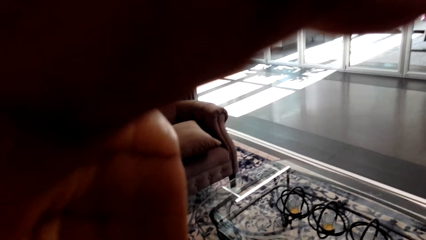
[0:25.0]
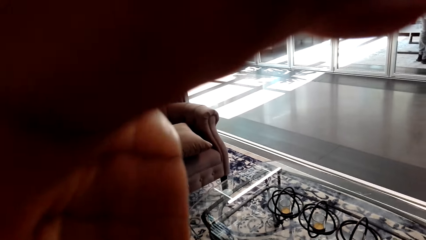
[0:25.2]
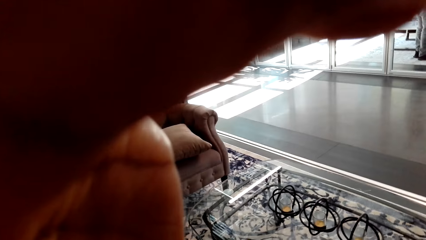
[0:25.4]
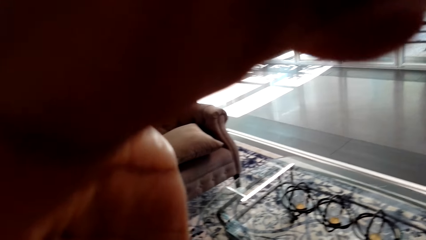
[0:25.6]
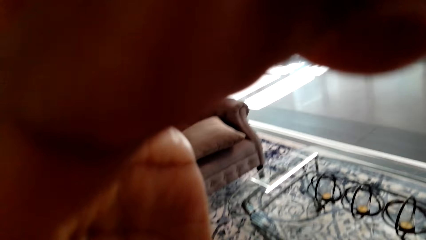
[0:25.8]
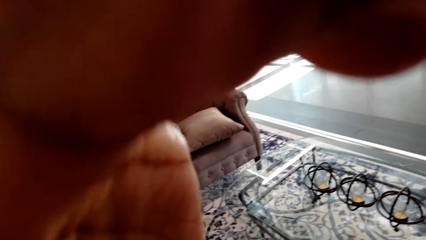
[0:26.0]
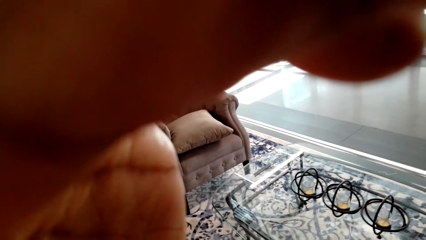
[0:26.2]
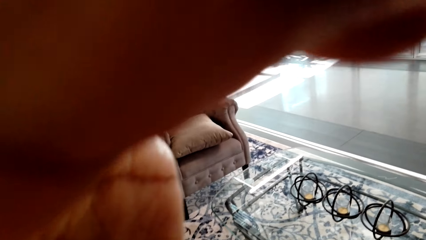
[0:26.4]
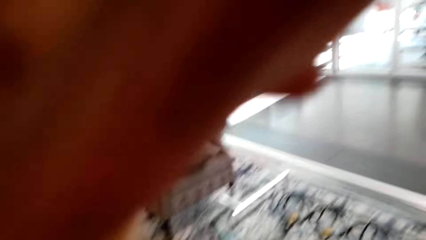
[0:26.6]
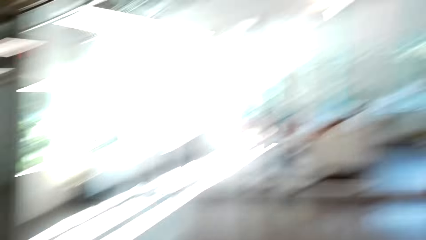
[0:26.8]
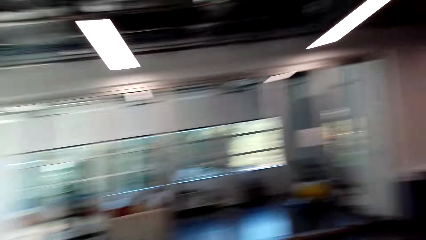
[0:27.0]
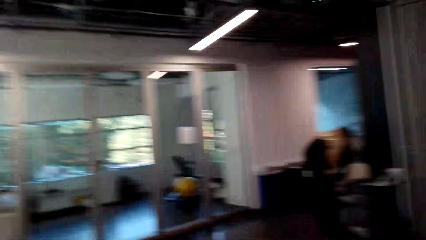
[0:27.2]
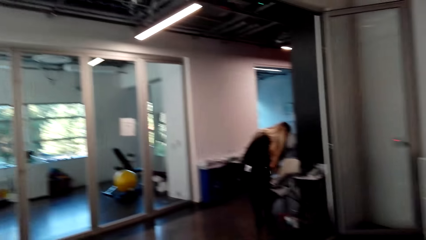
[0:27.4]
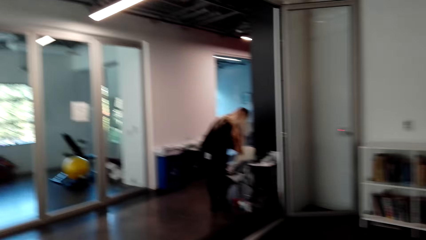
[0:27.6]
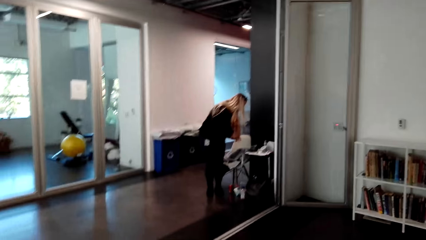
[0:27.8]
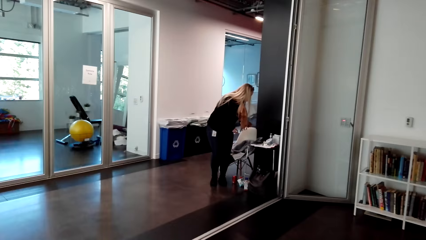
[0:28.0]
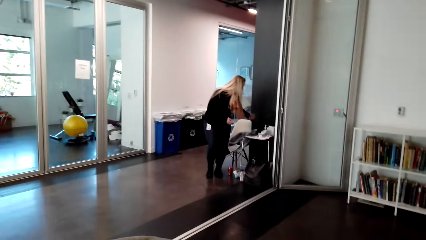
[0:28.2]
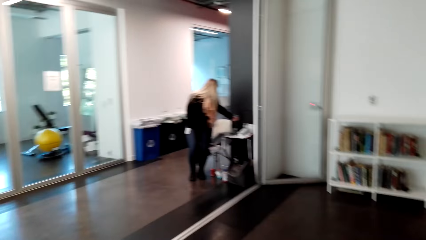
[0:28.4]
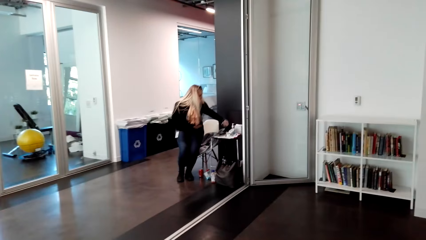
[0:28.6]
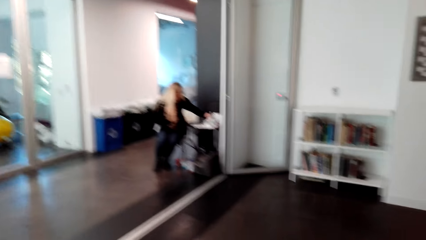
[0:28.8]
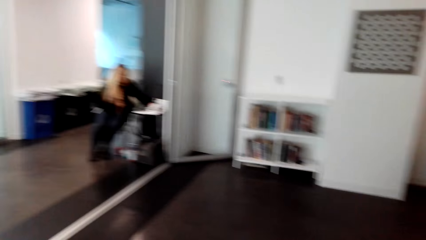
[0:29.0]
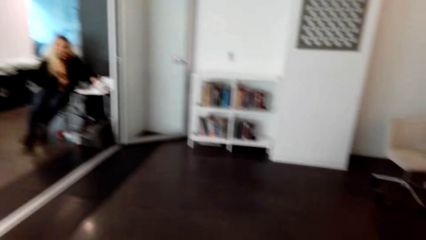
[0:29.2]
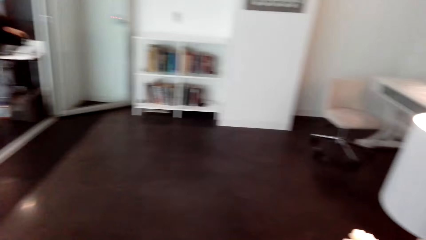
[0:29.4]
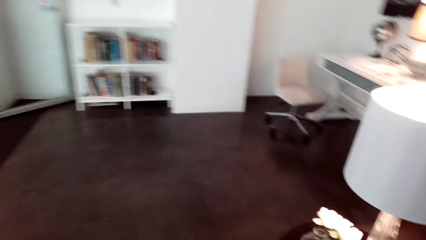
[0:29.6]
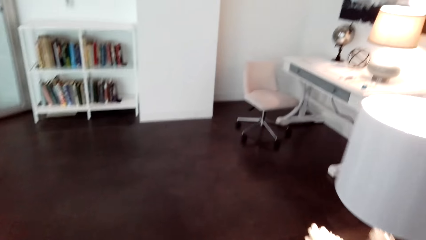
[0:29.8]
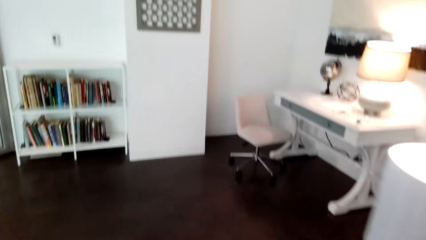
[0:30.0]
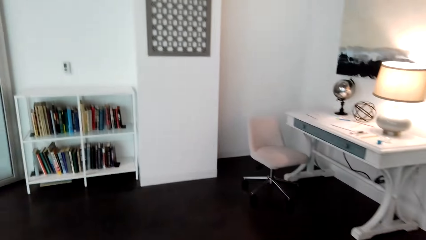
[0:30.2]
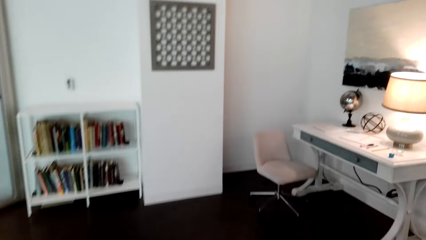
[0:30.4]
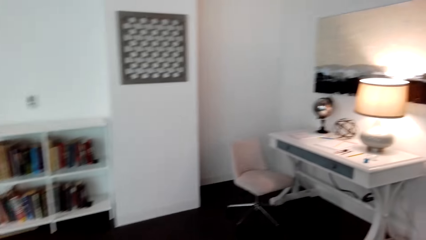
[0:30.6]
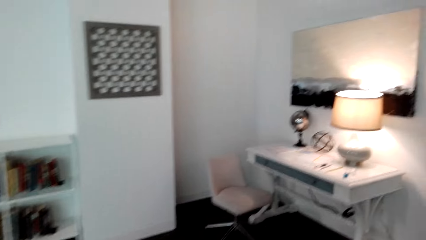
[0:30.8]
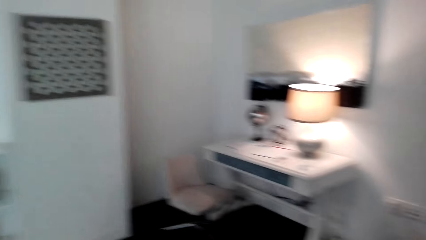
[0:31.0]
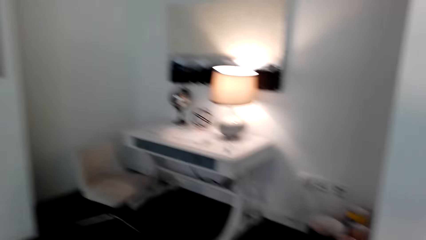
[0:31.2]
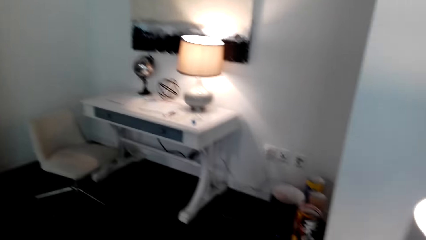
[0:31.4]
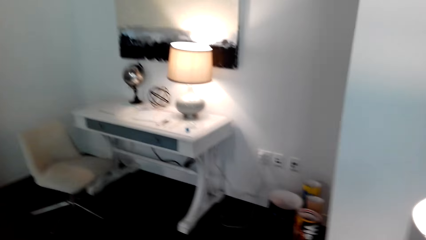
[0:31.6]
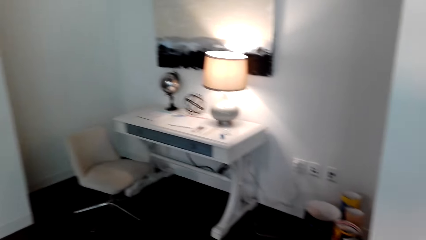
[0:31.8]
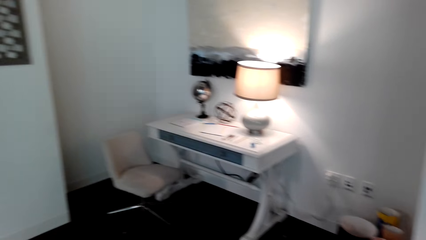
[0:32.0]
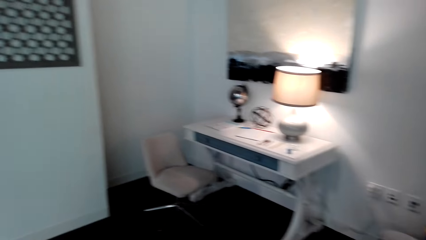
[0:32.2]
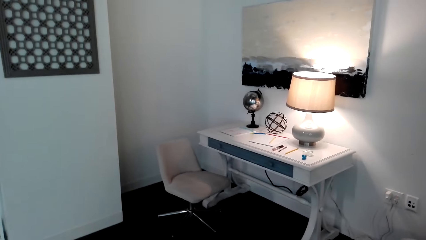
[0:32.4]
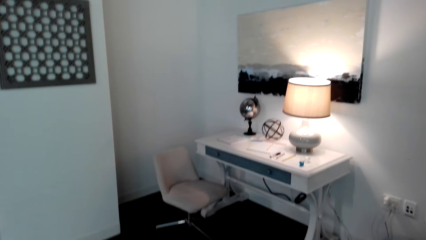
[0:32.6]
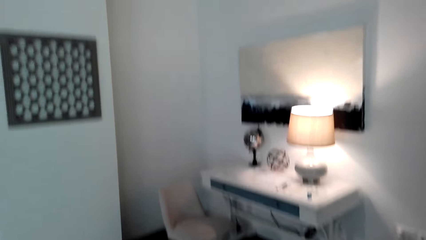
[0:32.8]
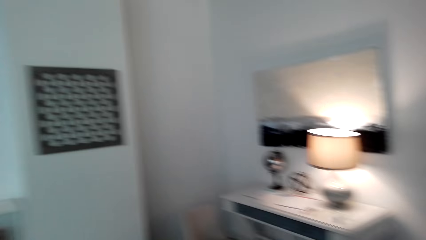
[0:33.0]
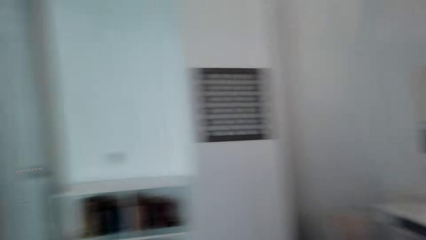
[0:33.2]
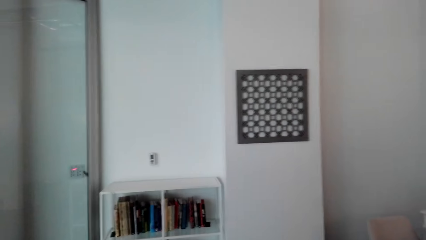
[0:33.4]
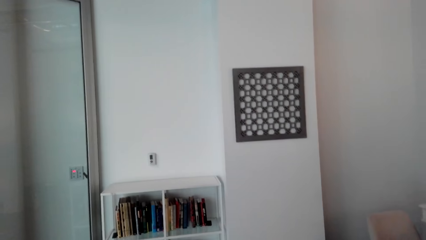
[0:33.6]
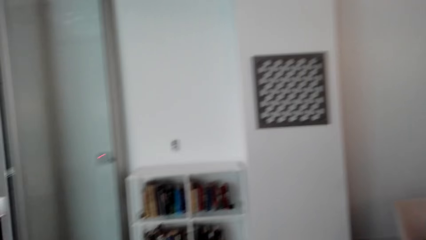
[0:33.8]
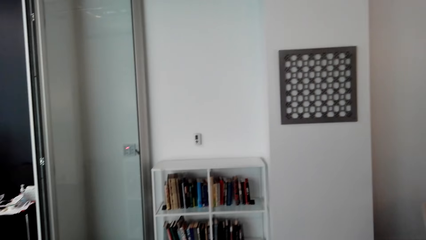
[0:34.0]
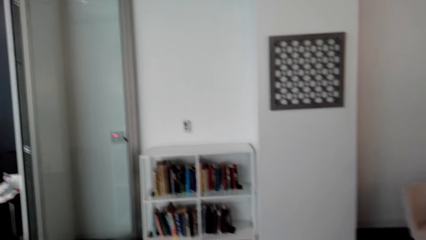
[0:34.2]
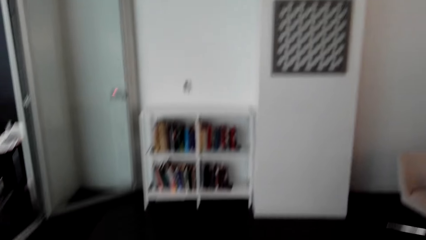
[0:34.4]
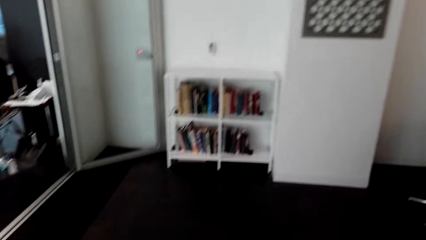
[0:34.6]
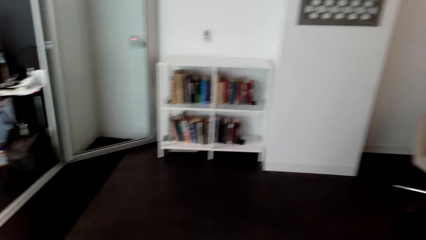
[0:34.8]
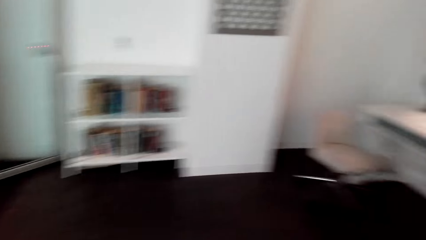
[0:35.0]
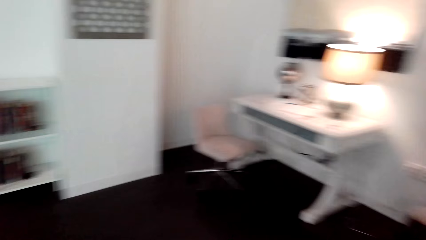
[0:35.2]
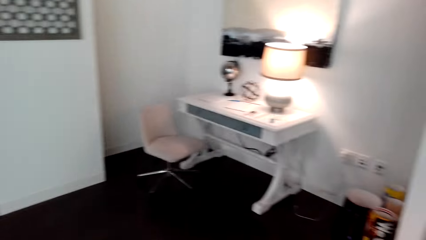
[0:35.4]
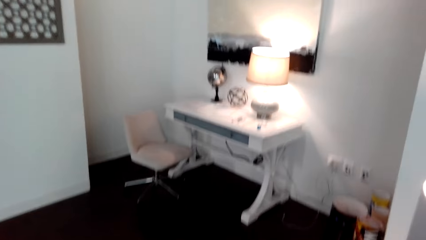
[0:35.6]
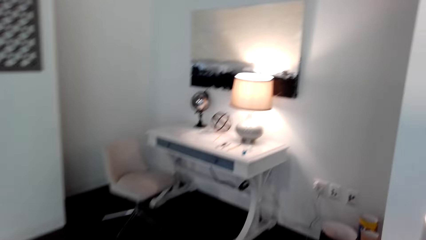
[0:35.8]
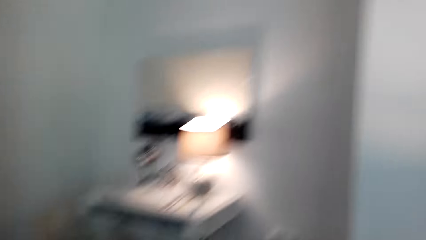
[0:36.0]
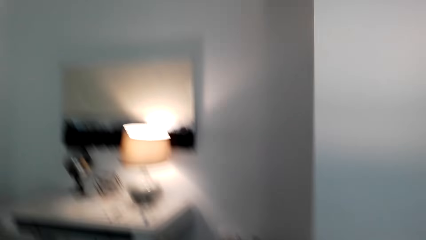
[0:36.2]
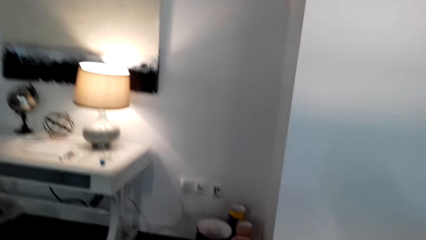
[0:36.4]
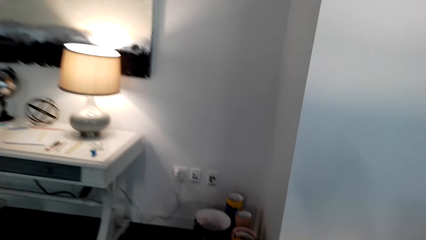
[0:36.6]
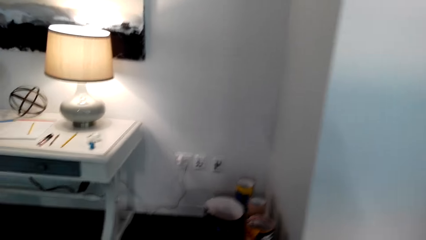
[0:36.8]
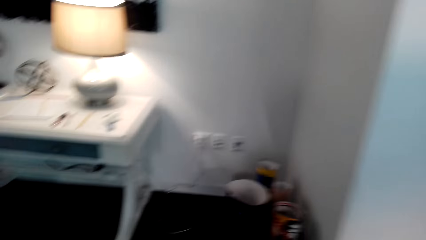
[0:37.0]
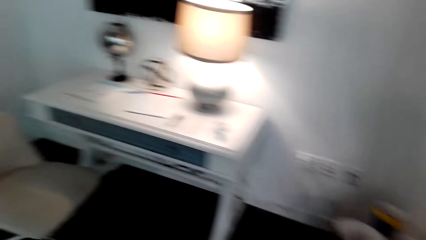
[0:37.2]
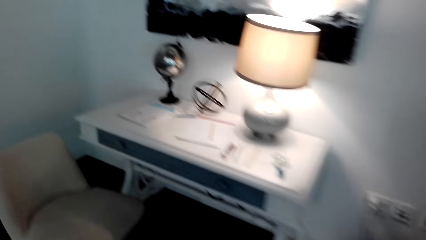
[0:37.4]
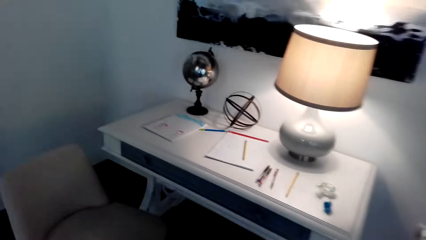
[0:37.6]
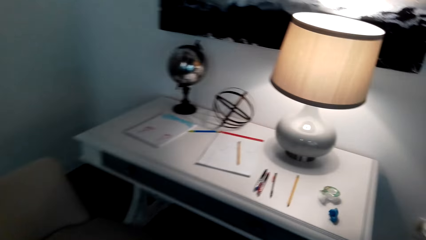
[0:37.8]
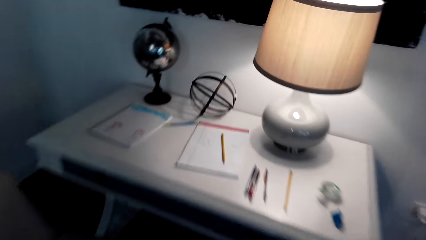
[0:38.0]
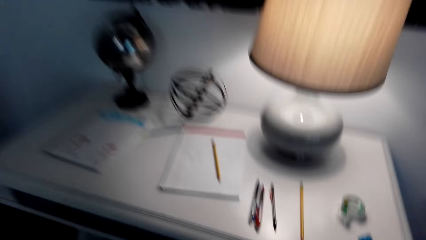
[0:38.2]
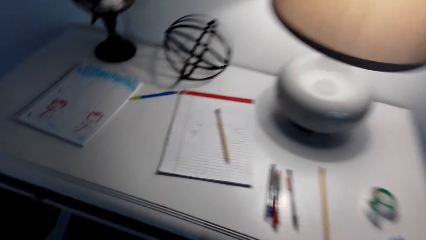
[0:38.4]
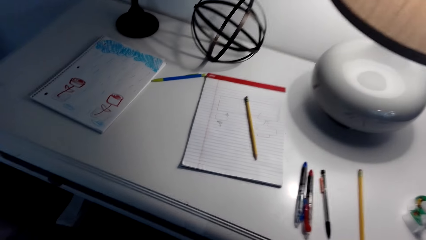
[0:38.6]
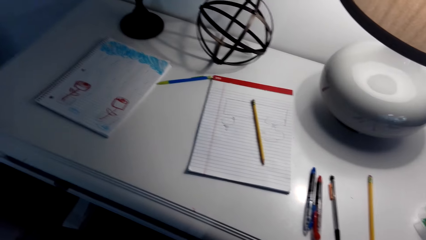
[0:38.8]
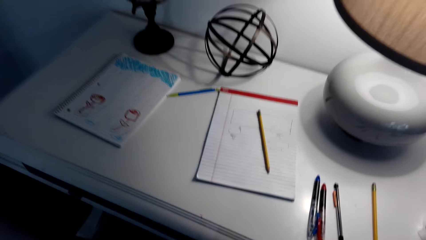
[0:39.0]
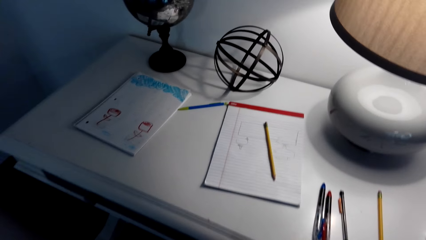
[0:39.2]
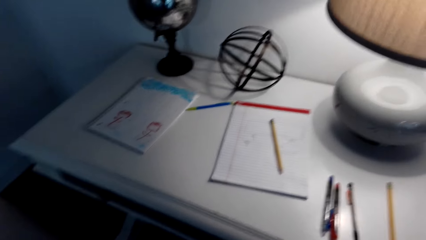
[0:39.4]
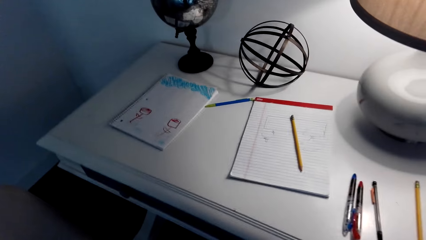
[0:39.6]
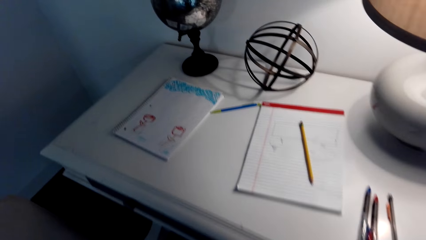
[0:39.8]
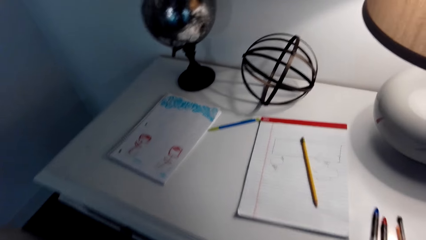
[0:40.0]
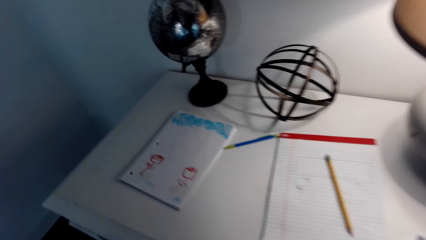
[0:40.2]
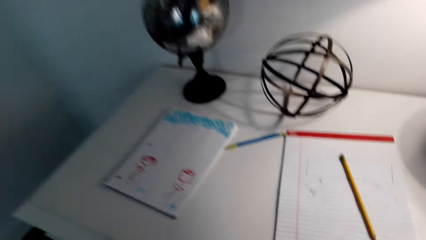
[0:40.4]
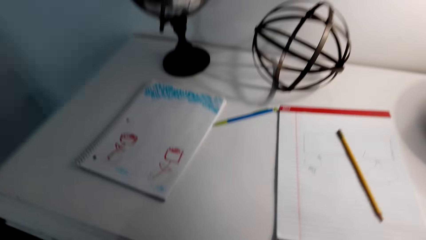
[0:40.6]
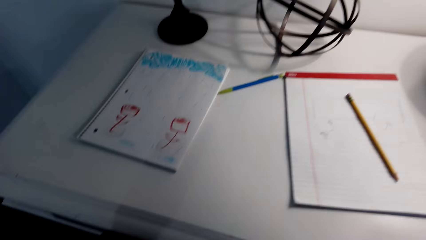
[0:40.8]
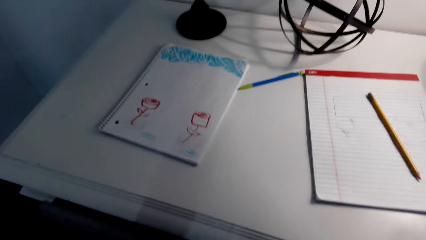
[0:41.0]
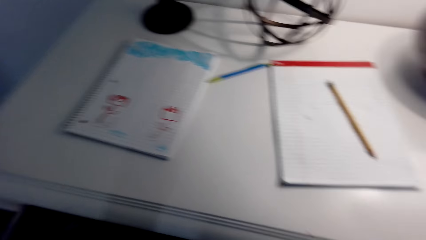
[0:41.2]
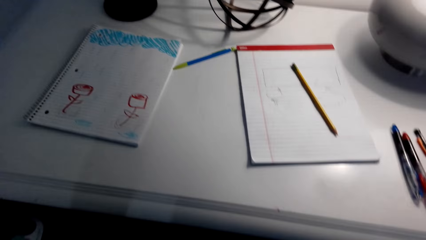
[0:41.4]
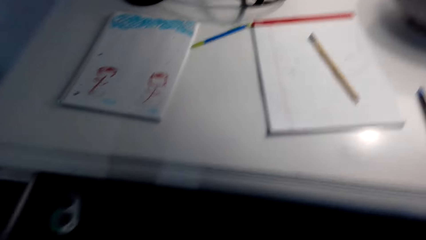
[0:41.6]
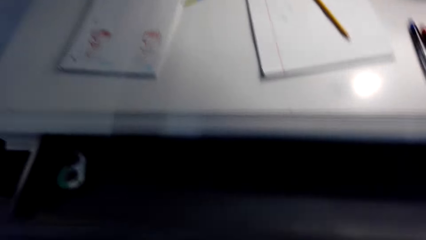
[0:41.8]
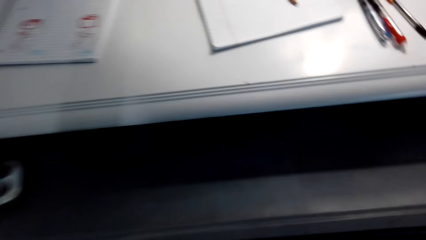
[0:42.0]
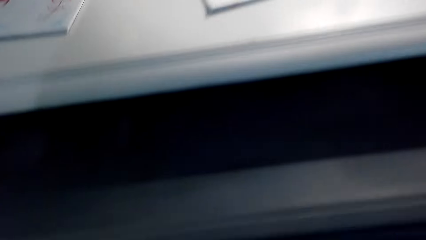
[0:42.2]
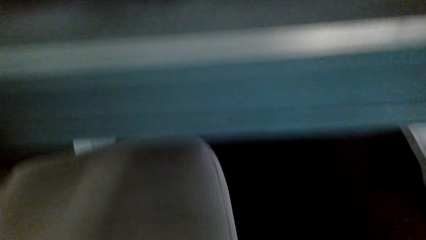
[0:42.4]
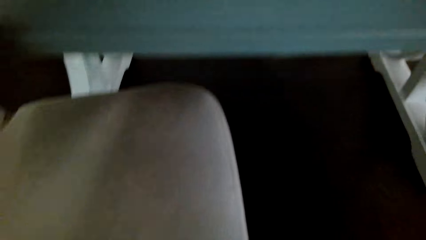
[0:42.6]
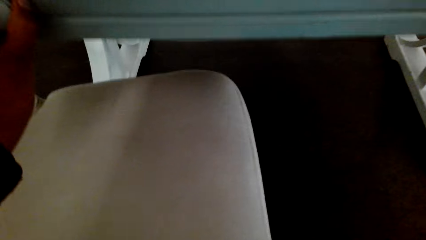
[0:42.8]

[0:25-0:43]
The camera wearer looks around. They turn back. A woman sits on the chair. The camera wearer looks around. They walk forward. The woman converses with the camera wearer. The camera wearer checks the drawer. They open the drawer.
